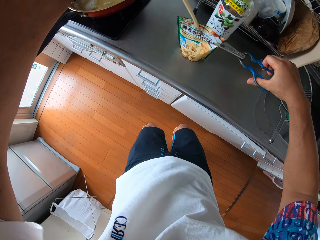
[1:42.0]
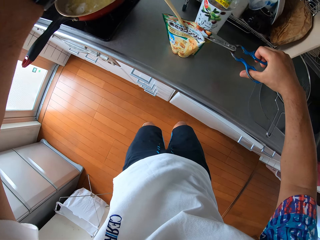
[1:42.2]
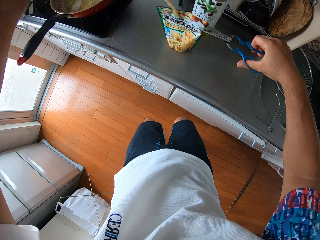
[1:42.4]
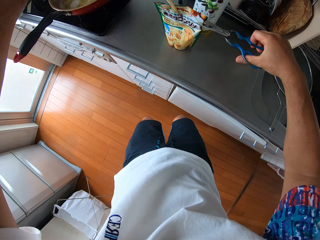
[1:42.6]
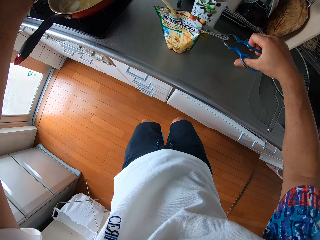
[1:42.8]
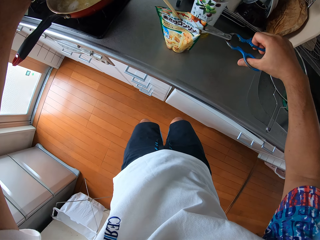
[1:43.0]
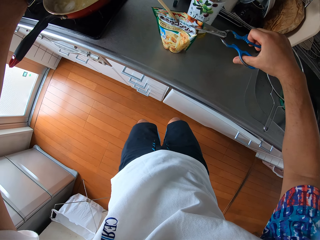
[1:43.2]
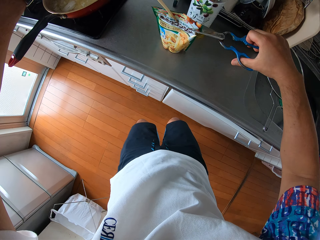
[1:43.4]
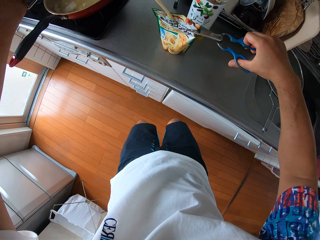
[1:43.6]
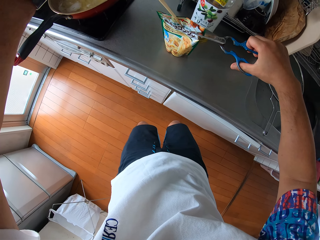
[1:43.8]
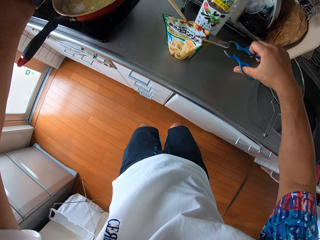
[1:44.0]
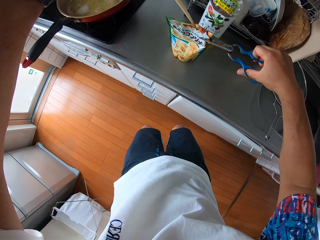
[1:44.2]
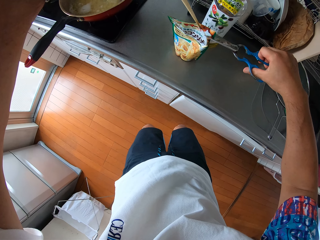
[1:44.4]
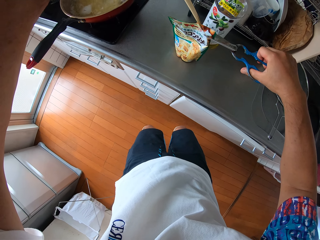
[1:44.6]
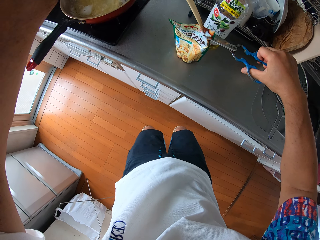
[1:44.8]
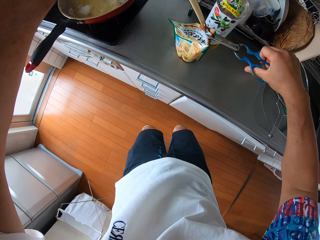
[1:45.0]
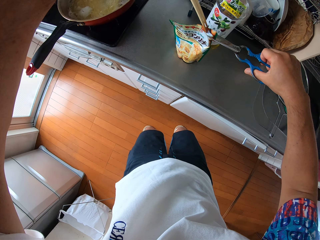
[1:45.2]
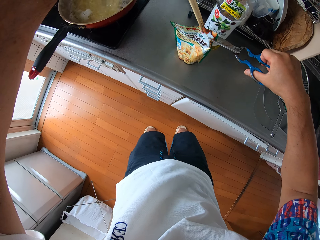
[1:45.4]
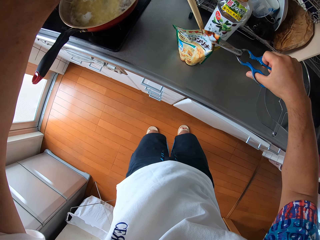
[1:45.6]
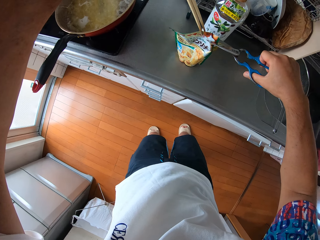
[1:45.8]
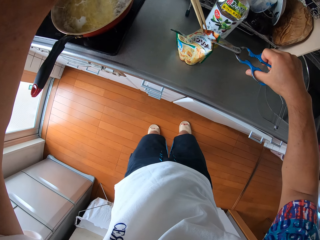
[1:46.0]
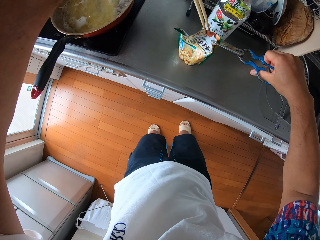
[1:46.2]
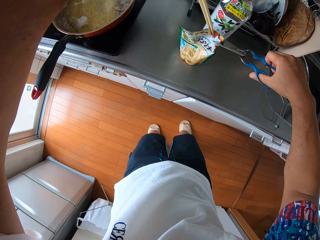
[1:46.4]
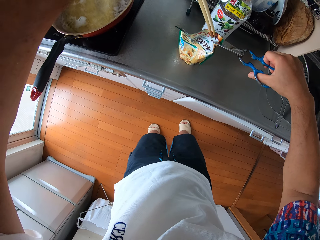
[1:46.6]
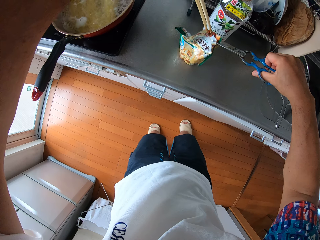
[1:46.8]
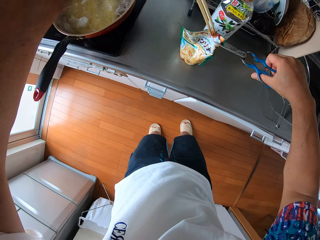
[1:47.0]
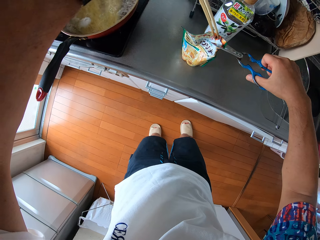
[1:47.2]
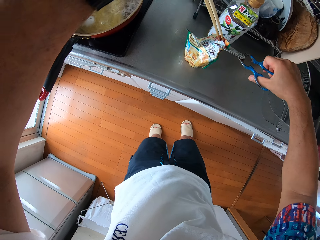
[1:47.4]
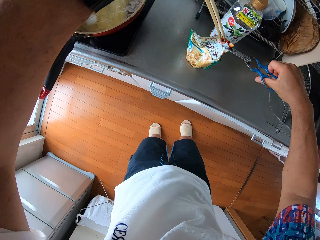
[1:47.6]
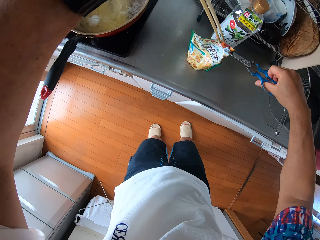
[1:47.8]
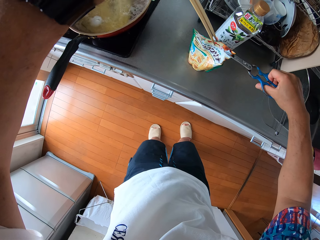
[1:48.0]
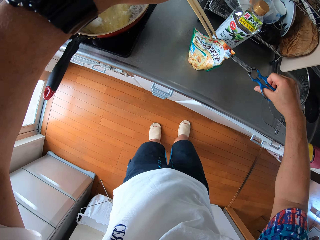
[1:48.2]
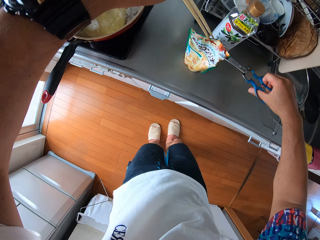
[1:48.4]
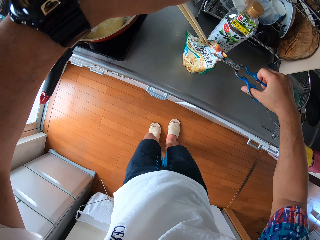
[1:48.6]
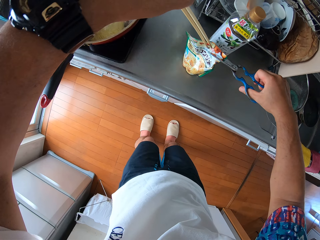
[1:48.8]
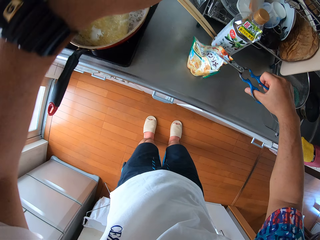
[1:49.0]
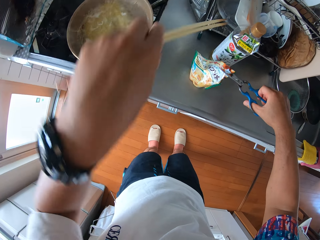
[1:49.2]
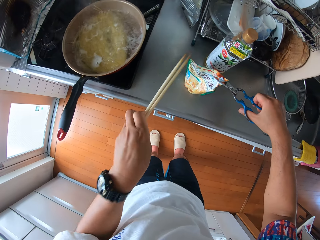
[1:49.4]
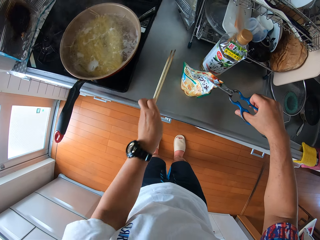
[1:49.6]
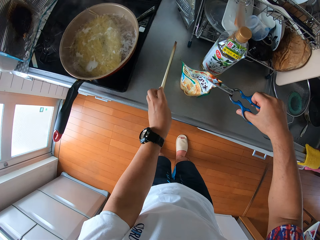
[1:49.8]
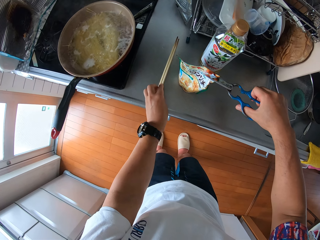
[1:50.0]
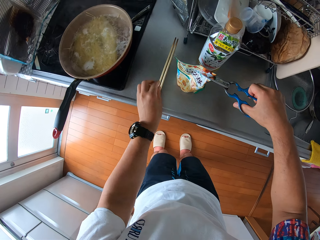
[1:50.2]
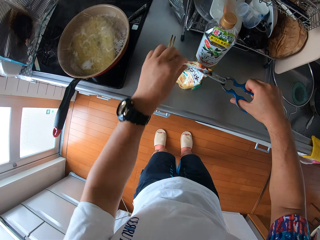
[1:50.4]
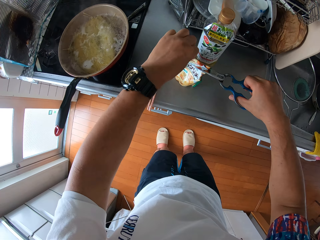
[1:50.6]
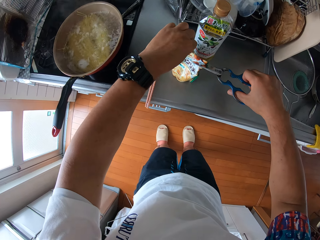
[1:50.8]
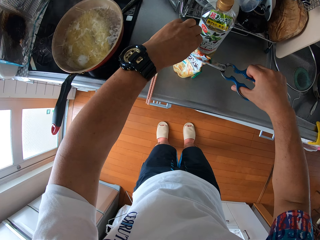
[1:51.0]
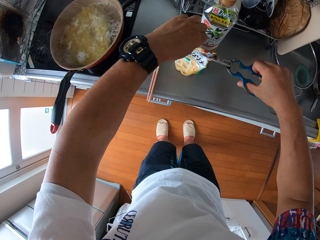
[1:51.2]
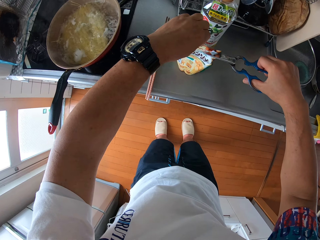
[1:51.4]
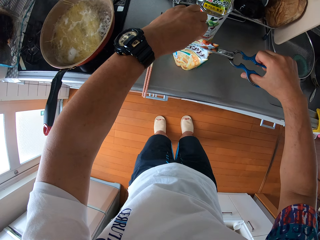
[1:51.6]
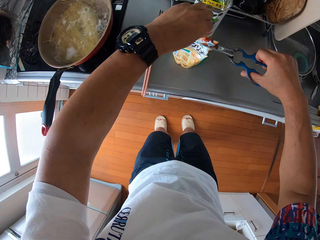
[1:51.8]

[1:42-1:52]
The camera wearer cuts the noodles paper. They open the pack of chips with scissors. They drop the chopsticks on the kitchen slab. They hold the noodles packet.

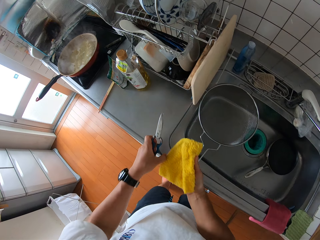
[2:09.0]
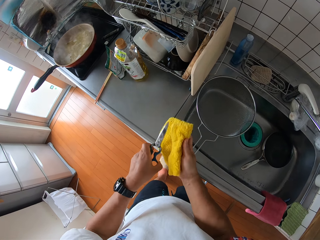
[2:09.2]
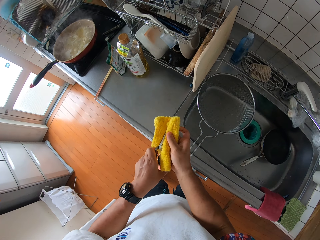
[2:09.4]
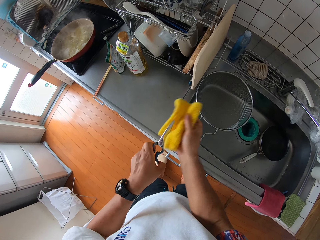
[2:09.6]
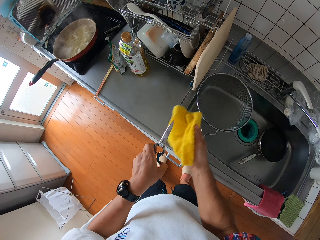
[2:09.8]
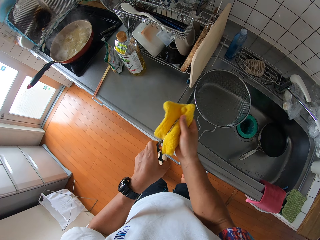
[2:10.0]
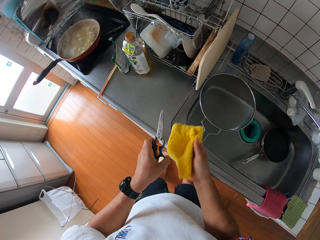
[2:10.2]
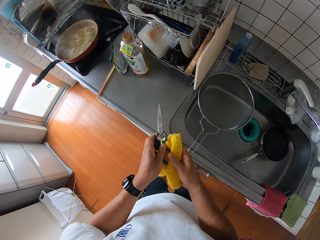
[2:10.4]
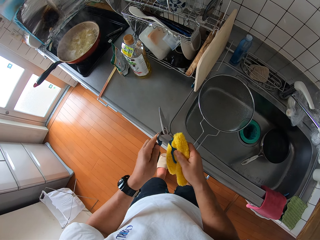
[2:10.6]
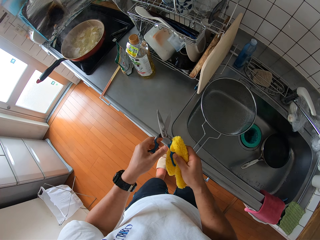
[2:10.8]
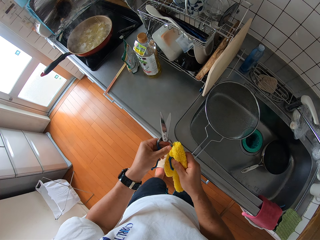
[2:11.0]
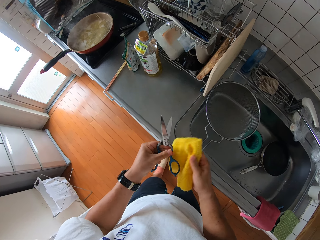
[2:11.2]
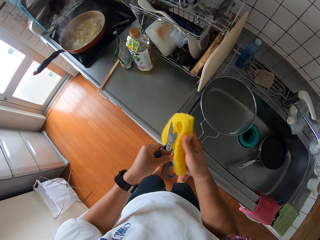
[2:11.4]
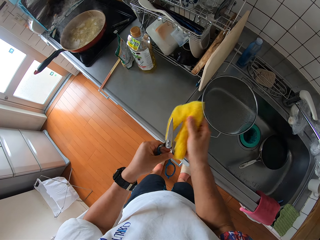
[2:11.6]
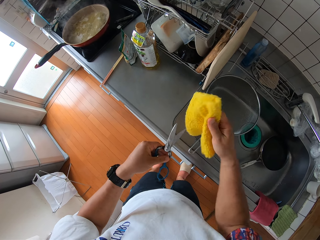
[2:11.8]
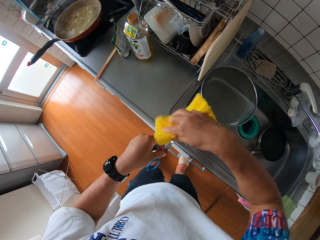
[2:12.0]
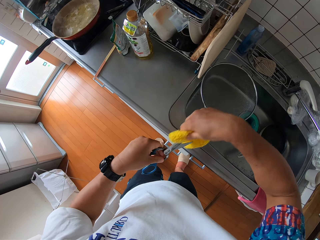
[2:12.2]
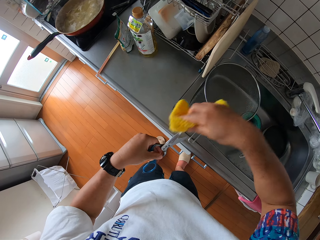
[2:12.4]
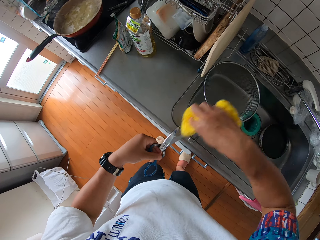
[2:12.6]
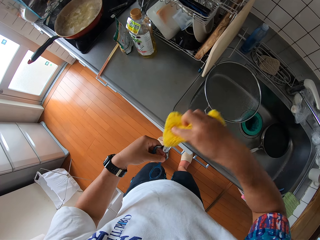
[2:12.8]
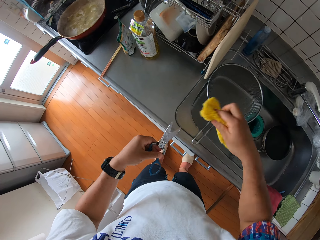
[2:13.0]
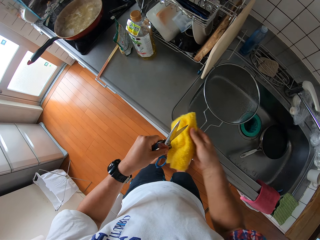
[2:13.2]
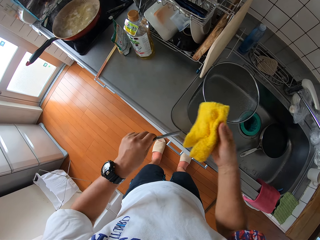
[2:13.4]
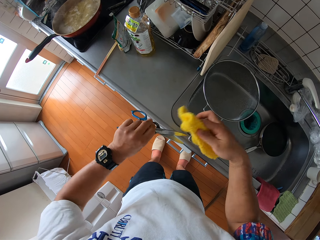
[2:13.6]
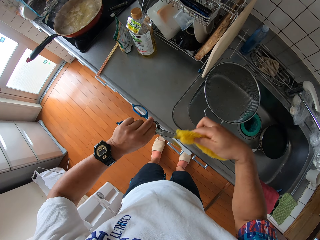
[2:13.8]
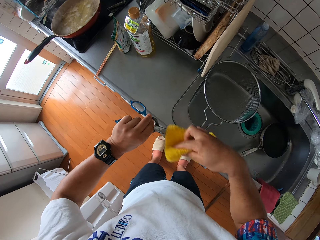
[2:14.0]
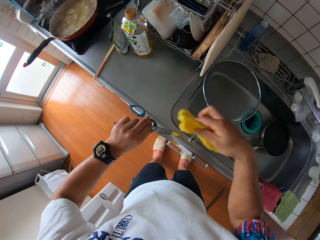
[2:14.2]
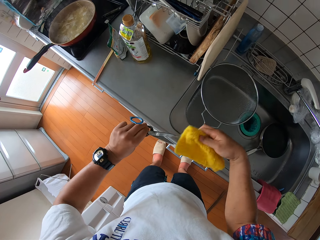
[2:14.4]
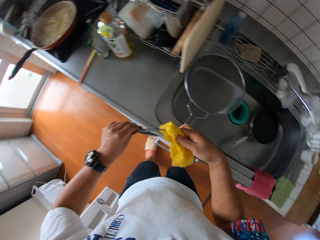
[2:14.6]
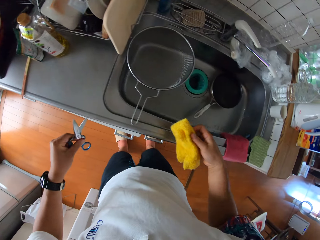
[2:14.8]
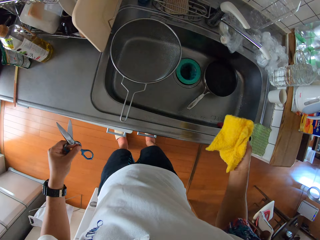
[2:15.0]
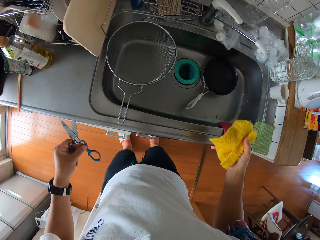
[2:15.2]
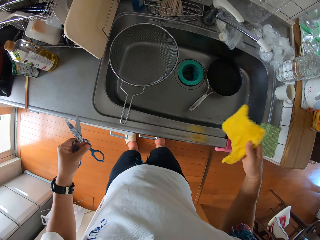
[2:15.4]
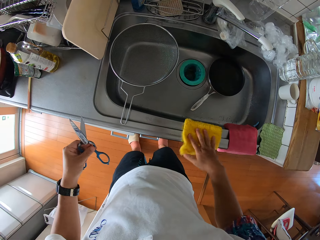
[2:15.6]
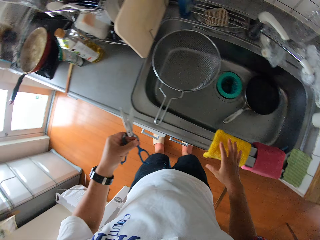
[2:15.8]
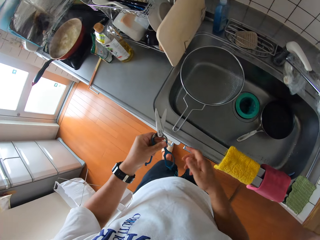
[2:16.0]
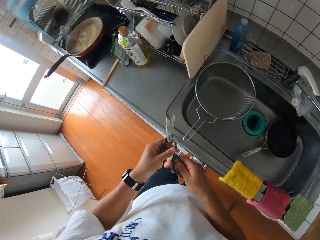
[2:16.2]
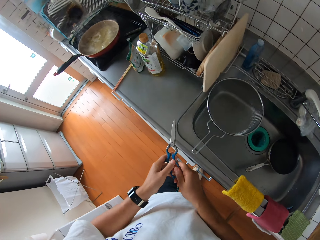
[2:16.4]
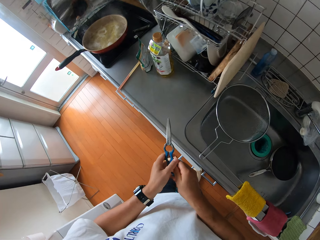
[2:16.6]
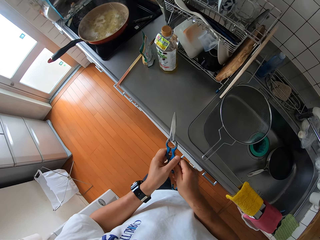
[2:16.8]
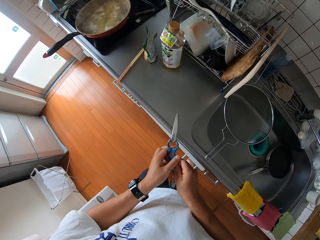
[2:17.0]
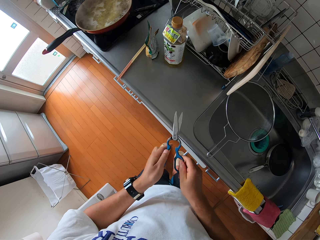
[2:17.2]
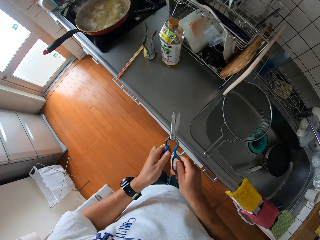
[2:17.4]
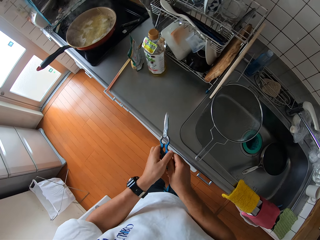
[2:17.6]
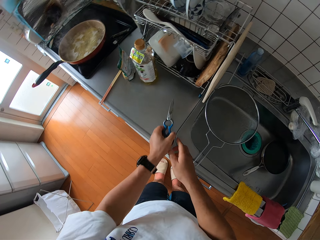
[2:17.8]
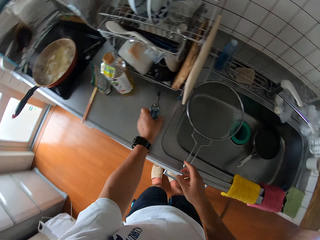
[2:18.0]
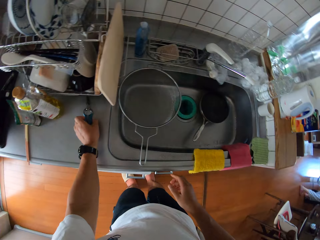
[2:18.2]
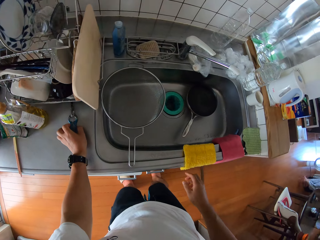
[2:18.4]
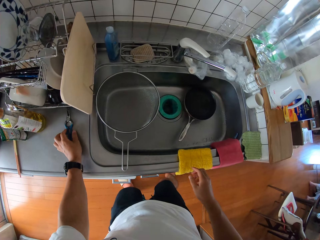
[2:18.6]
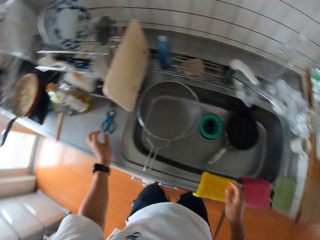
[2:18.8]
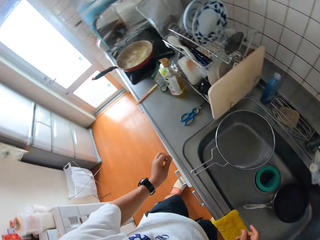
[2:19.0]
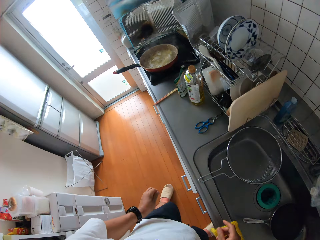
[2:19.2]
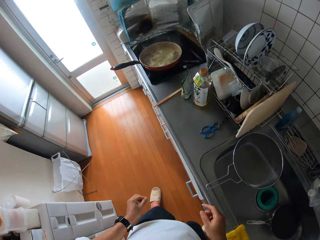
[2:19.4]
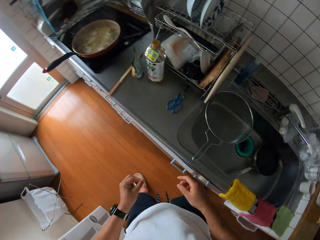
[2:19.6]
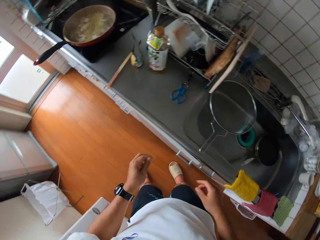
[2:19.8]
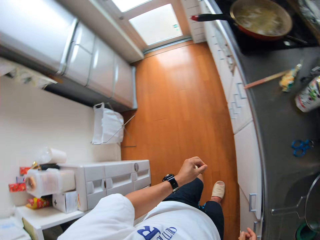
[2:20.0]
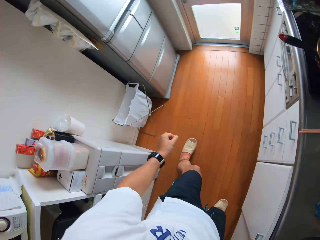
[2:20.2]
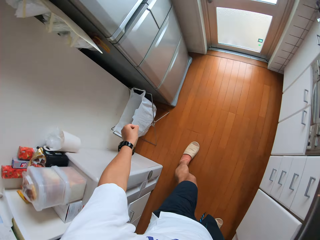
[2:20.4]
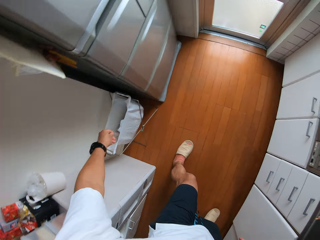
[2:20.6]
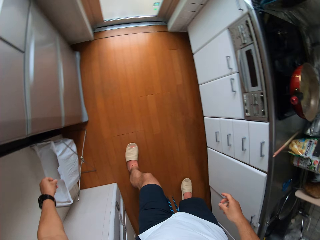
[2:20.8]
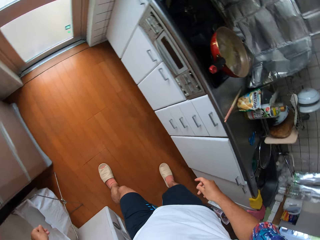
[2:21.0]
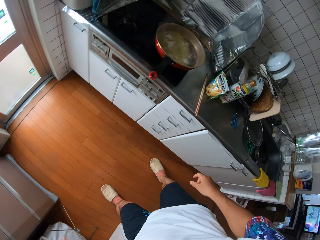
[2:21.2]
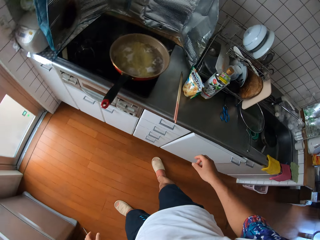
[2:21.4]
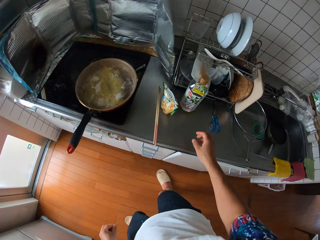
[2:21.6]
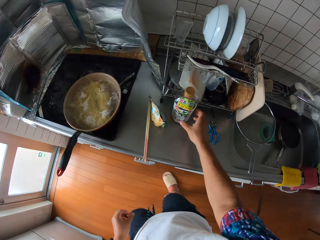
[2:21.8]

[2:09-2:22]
The camera wearer cleans the scissors with a napkin. They drop the napkin in the sink. They drop the scissors on the kitchen slab. They turn left. They put something in the trash bin.
